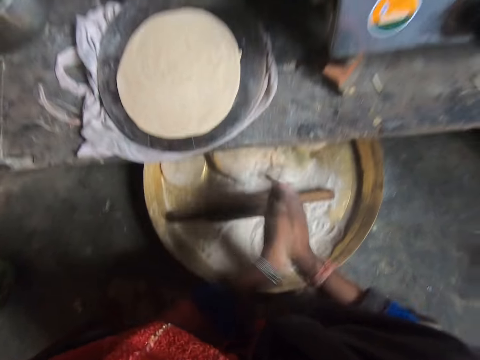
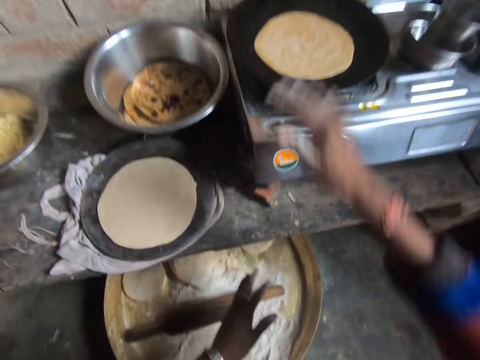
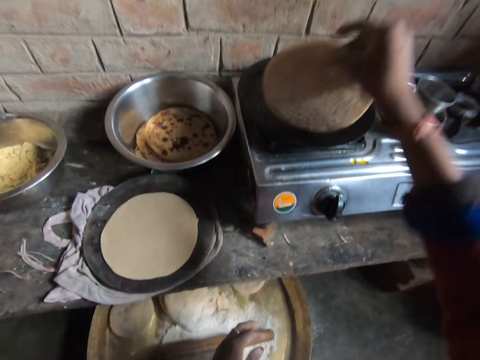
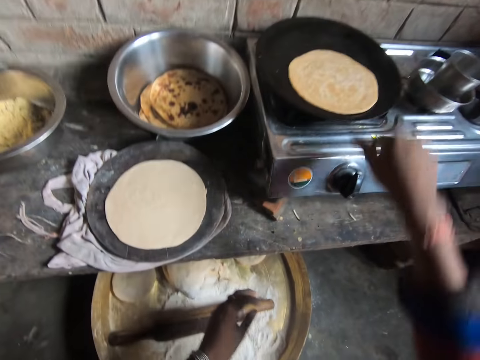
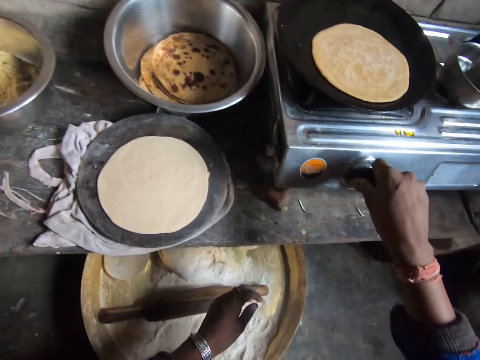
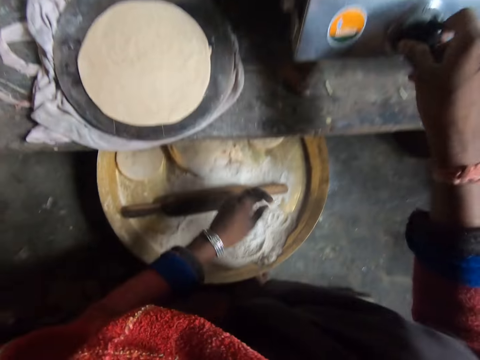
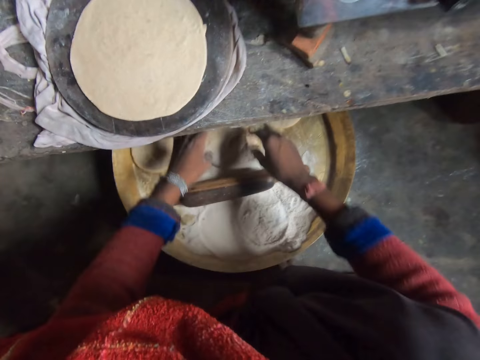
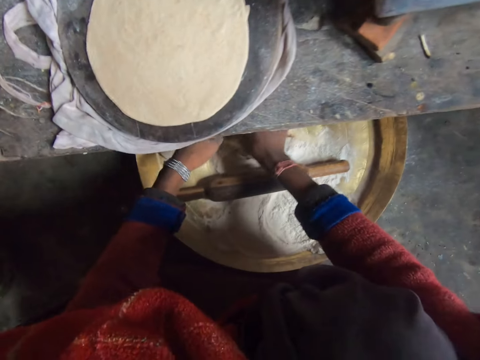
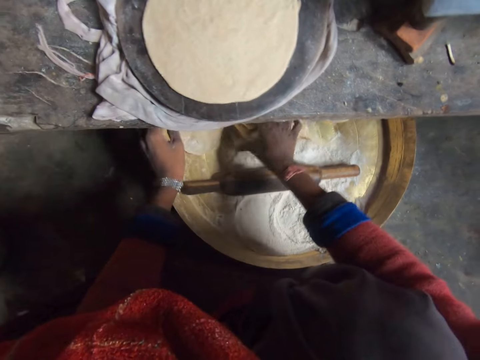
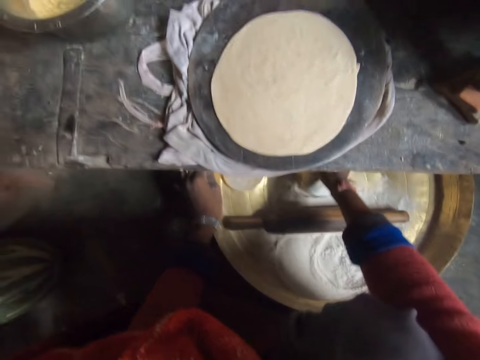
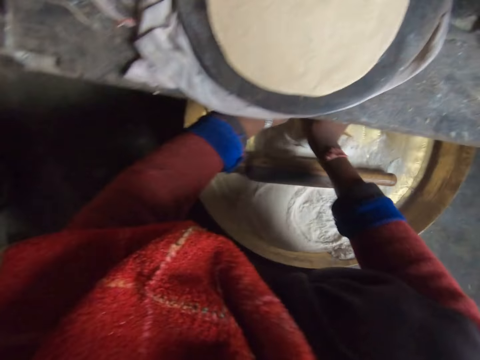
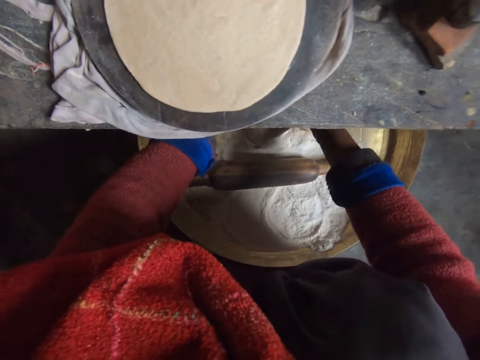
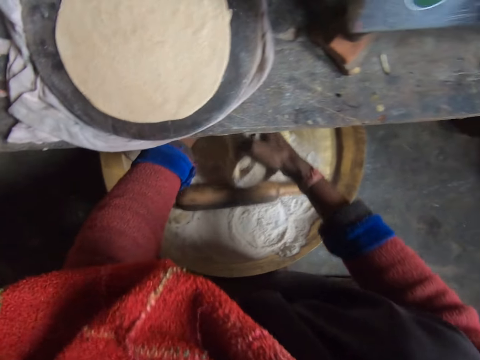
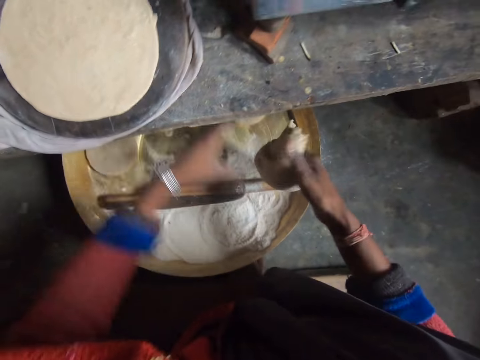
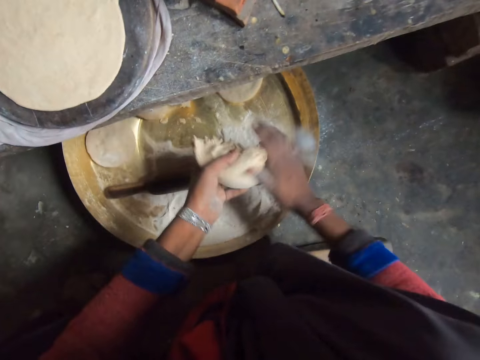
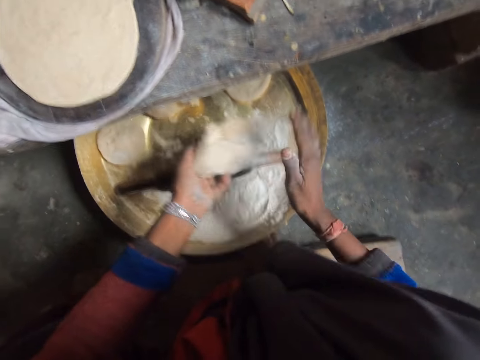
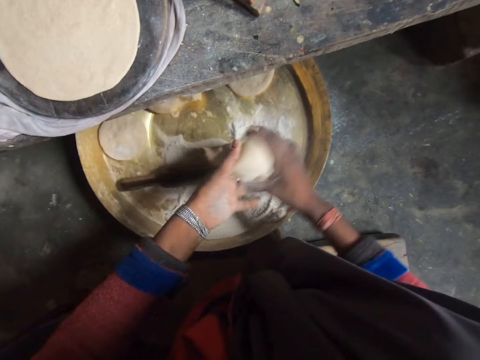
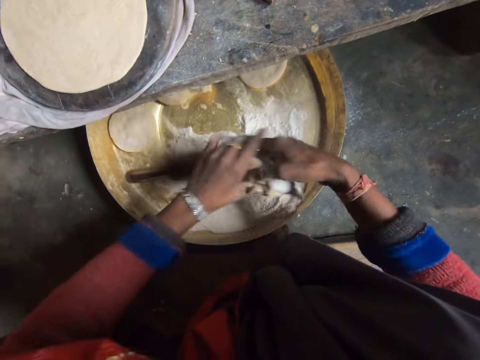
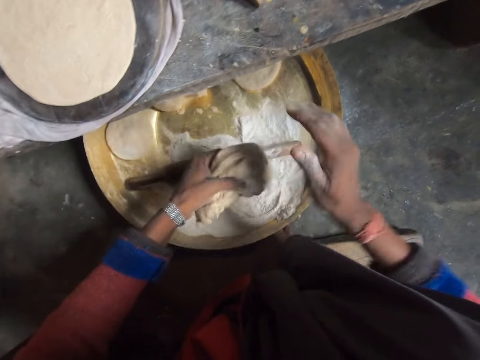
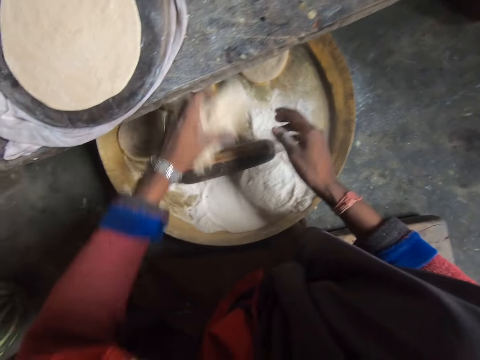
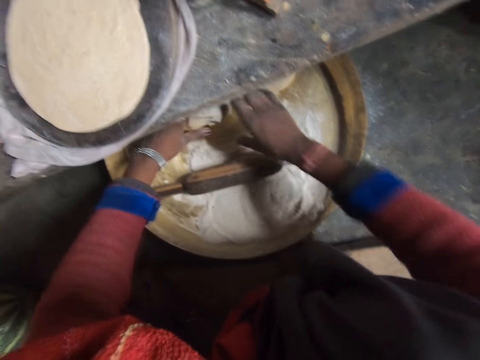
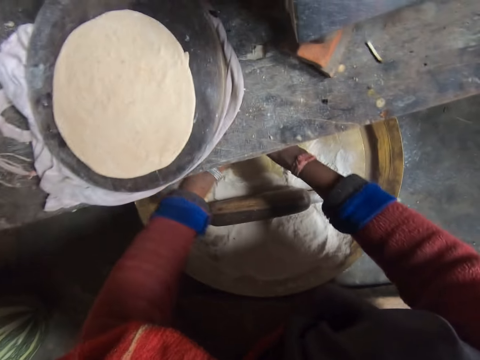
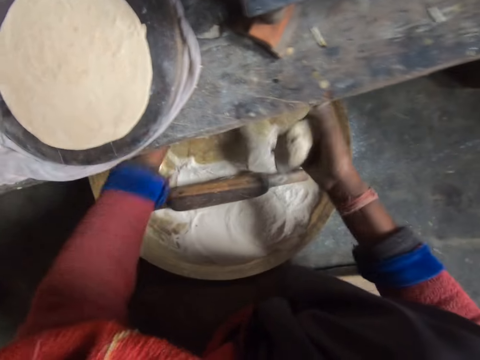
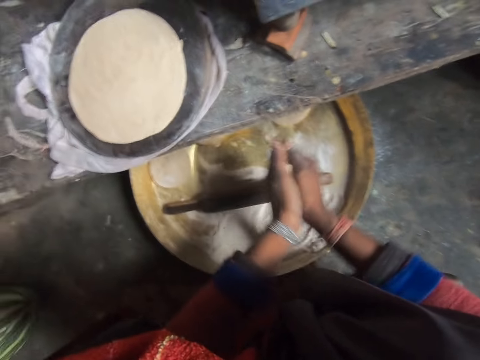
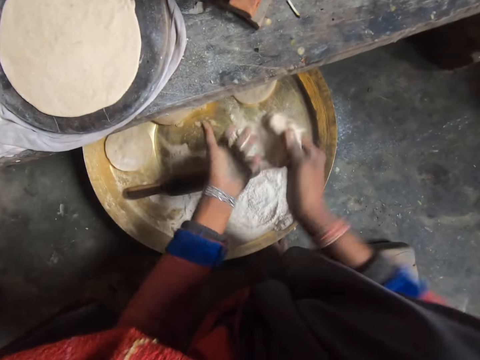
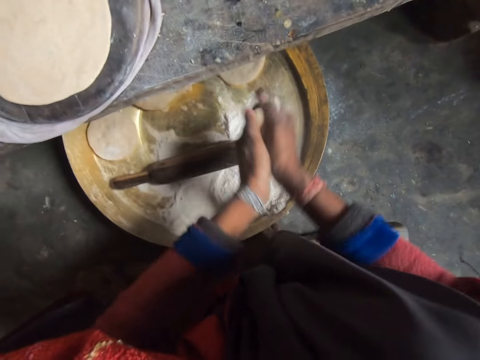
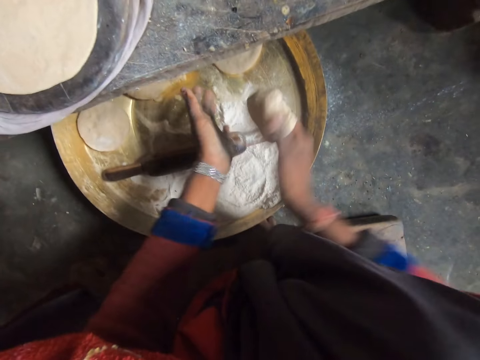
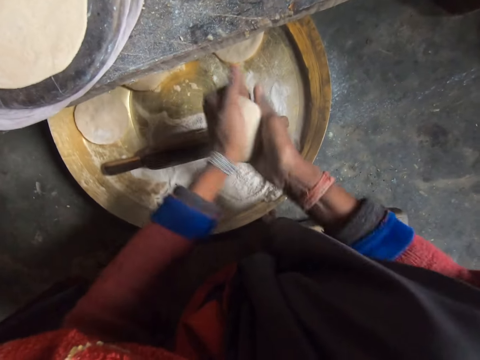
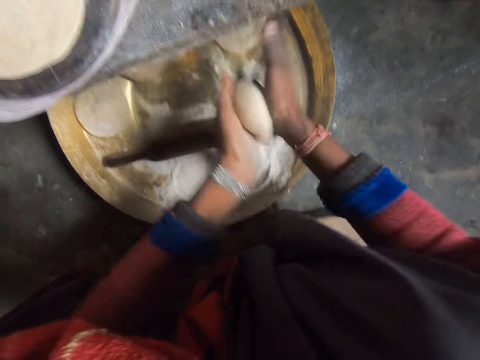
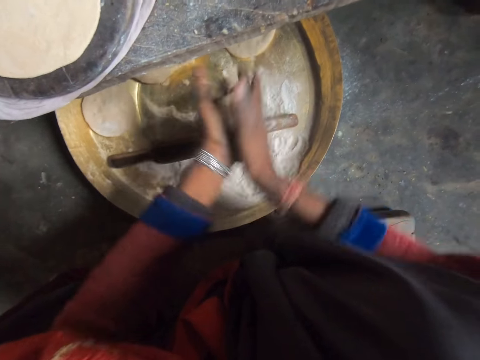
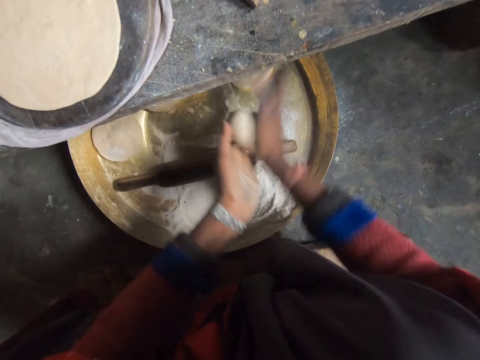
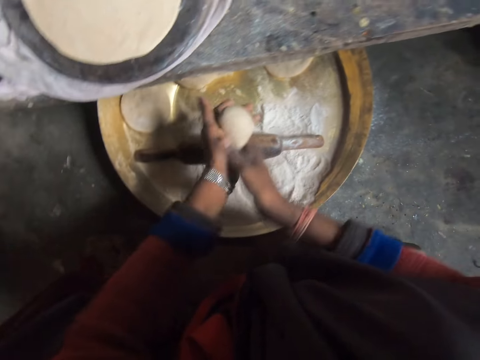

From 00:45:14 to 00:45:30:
The camera wearer drops the dough ball. She dusts her hands. She claps her hands. She checks the pancake with her right hand. She flips over the pancake in the fry pan on the gas stove with her hand. She adjusts the volume of the gas stove with her hand. She cuts part of the dough in the tray on the work table. She picks the dough from the tray. She kneads the dough with her hands. She wipes the dough. She drops the dough in the tray on the work table. She cuts part of the dough in the tray on the work table. She kneads the dough with her hands. She rolls the dough.

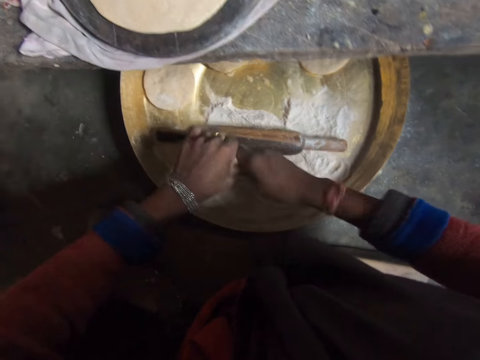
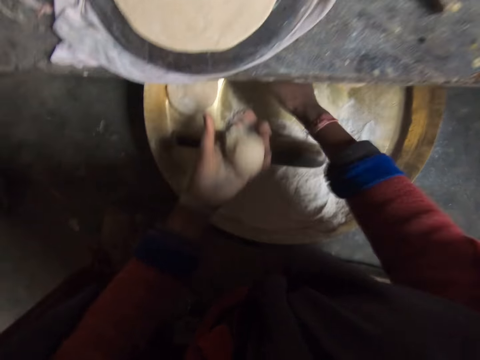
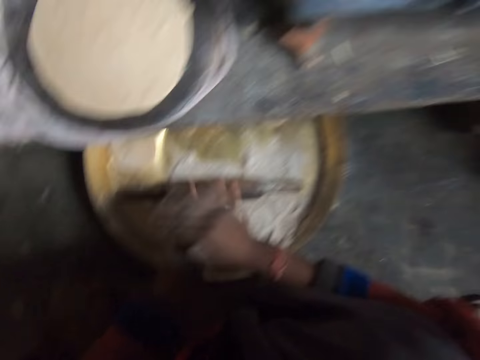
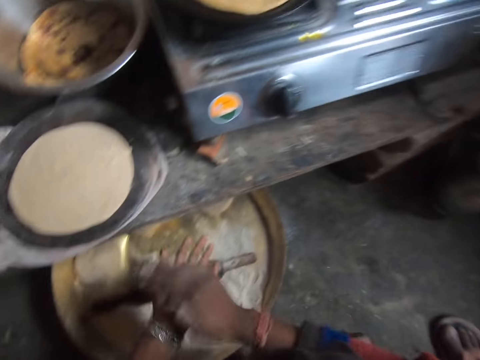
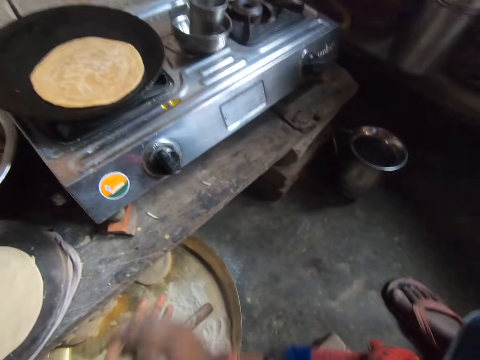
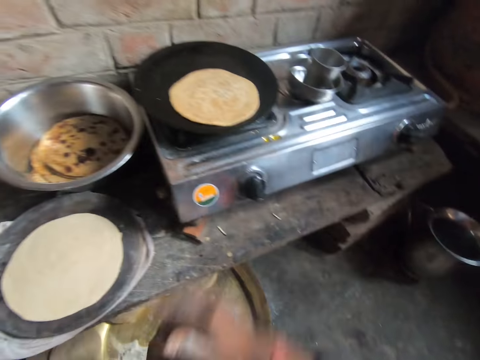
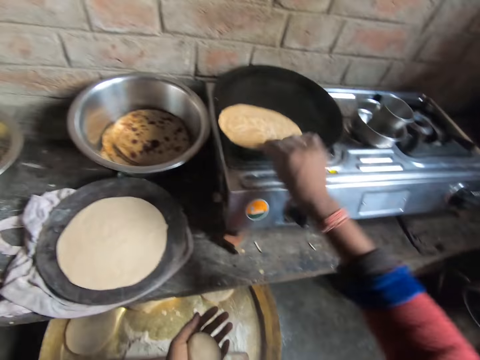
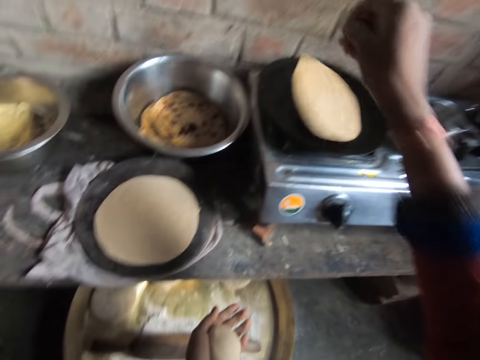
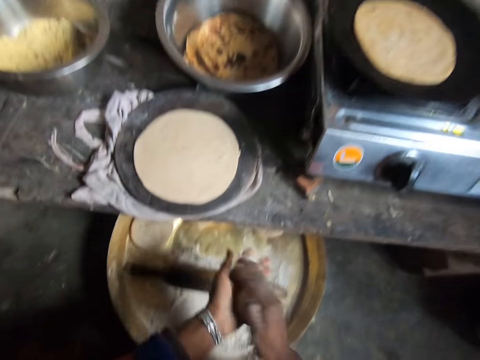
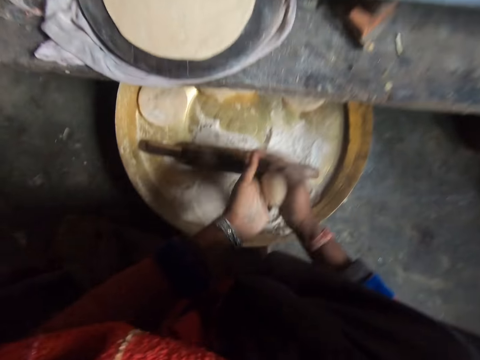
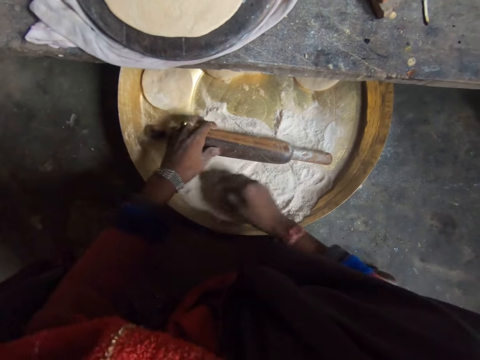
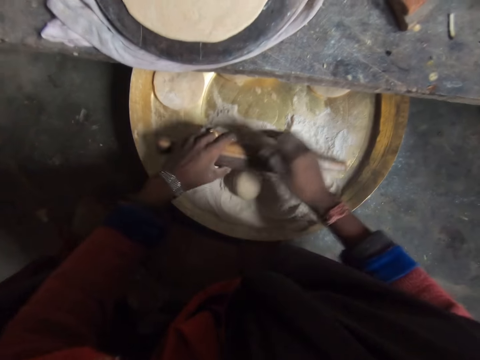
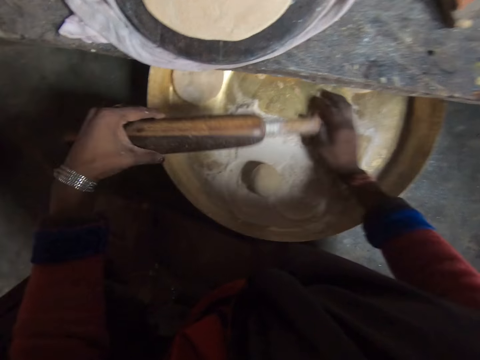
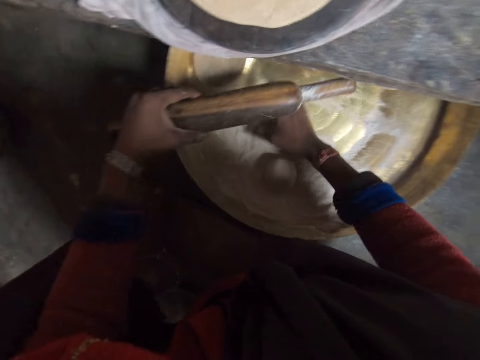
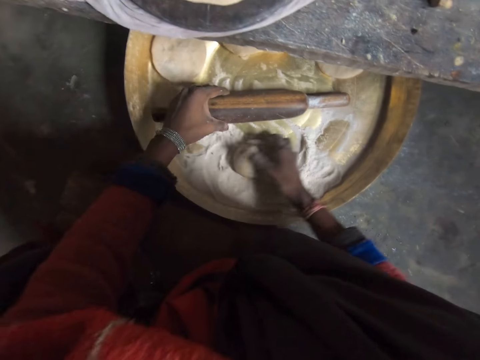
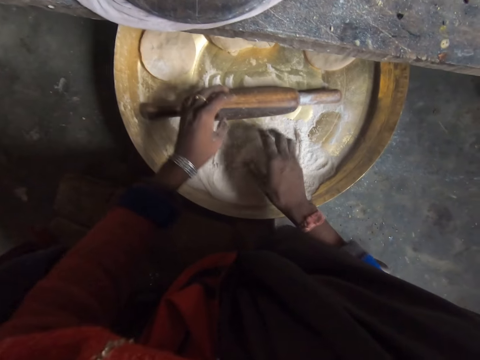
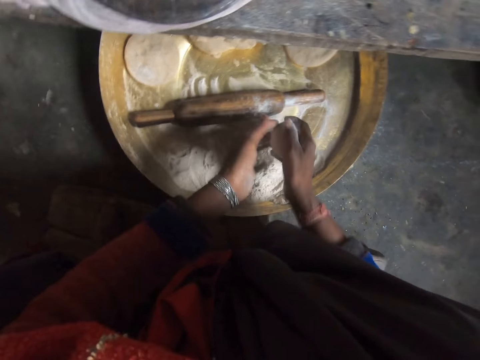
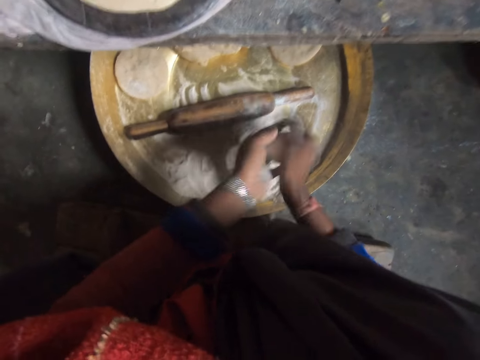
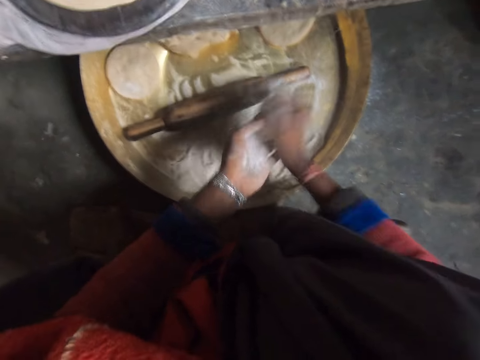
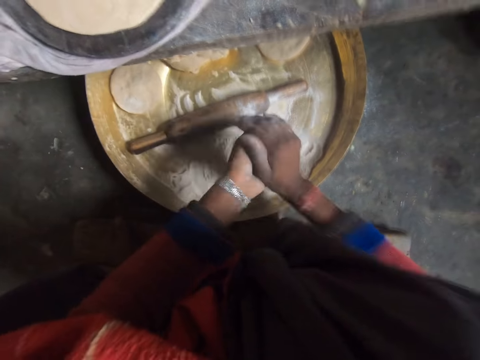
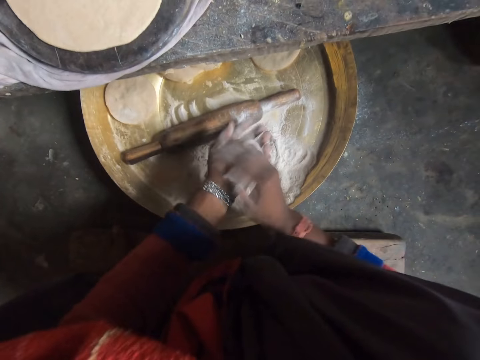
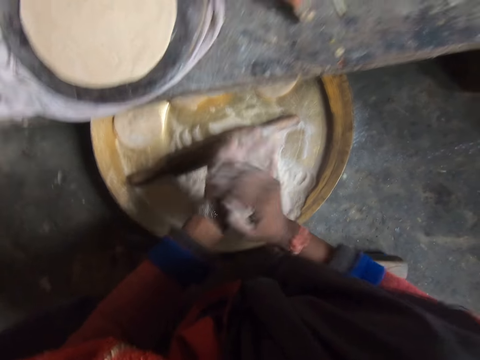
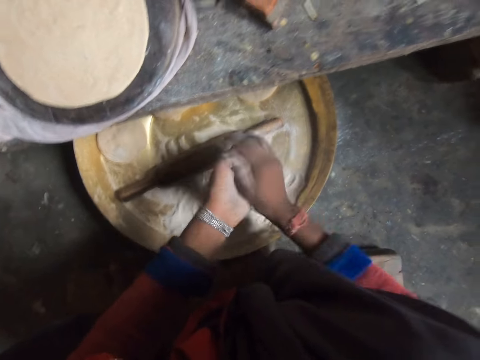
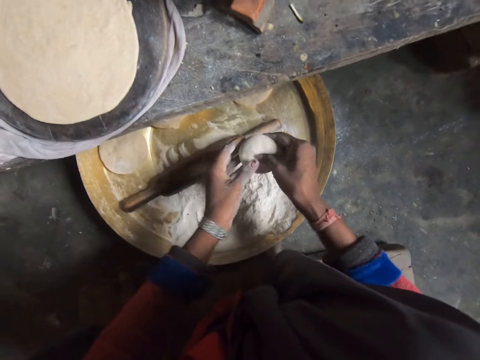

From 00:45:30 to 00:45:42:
The camera wearer cuts part of the dough in the tray on the work table. She kneads the dough with her hands. She rolls the dough. She picks the pancake from the fry pan on the gas stove with her hand. She turns over the flat dough on the pan. She drops the pancake in the fry pan on the gas stove with her hand. She kneads the dough with her hands. She rolls the dough. She drops the dough on the tray. She picks the rolling pin in the tray on the work table with her hand. She slides her hand on the rolling stick. She slides her hand on the tray on the work table. She picks the dough from the tray on the work table with her hand. She kneads the dough with her hands. She rolls the dough.
